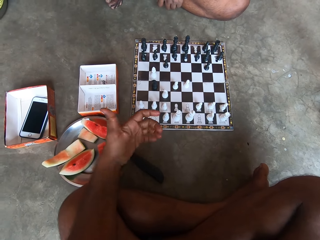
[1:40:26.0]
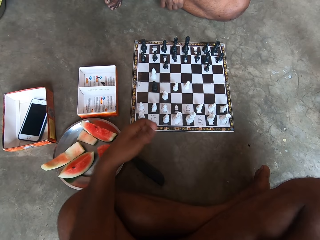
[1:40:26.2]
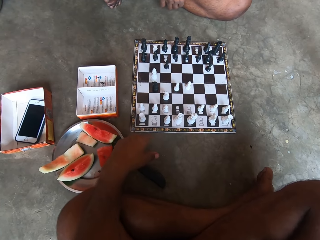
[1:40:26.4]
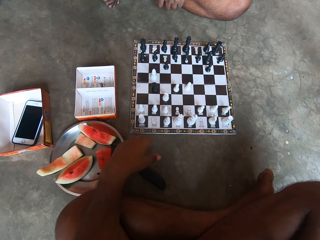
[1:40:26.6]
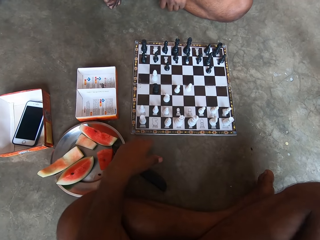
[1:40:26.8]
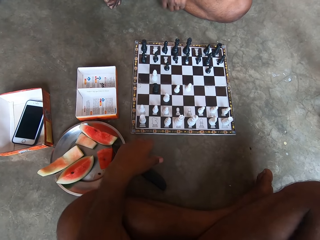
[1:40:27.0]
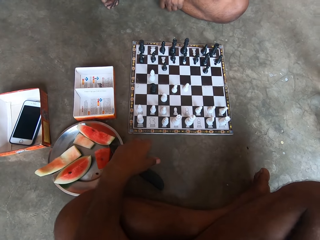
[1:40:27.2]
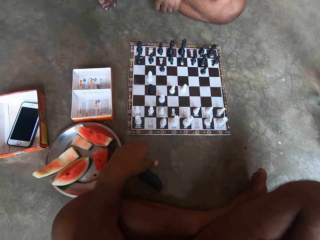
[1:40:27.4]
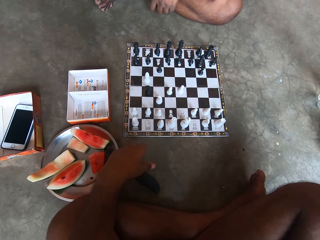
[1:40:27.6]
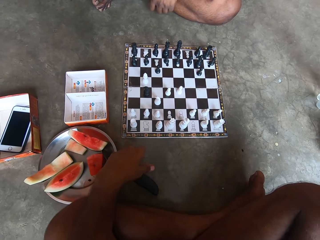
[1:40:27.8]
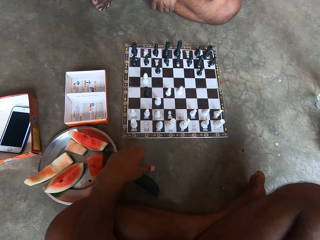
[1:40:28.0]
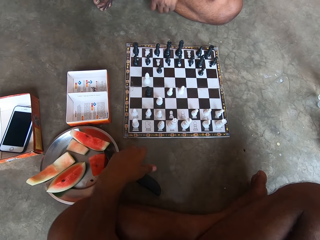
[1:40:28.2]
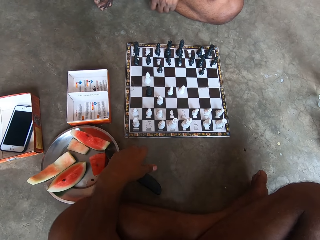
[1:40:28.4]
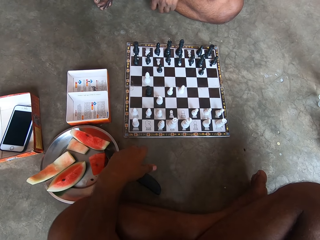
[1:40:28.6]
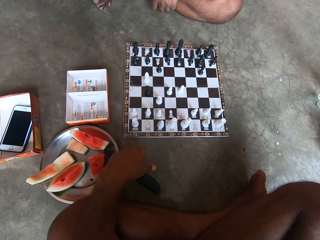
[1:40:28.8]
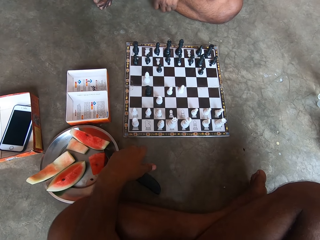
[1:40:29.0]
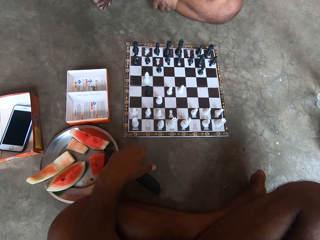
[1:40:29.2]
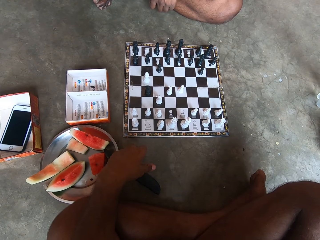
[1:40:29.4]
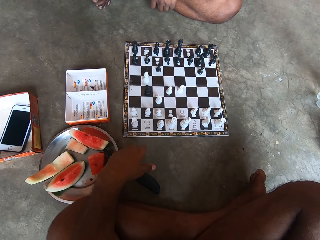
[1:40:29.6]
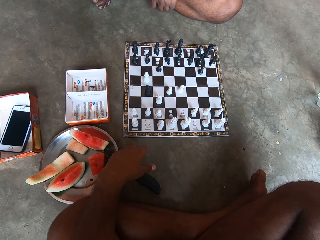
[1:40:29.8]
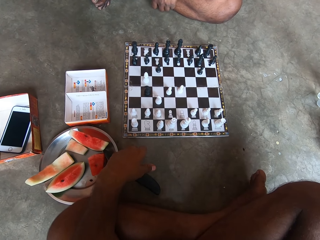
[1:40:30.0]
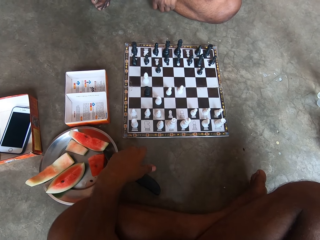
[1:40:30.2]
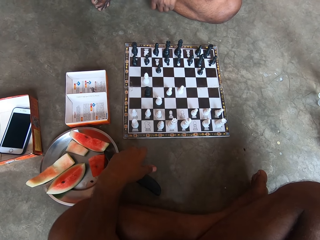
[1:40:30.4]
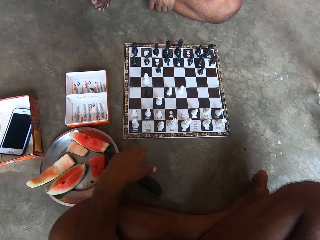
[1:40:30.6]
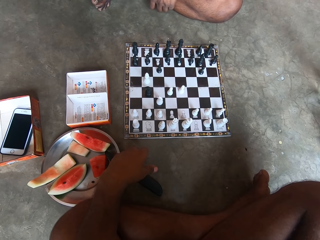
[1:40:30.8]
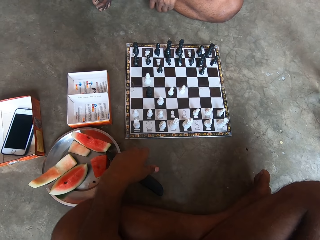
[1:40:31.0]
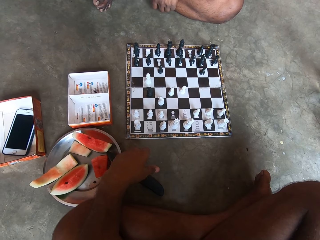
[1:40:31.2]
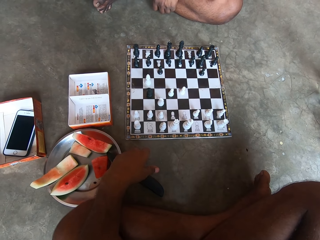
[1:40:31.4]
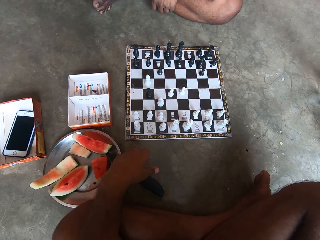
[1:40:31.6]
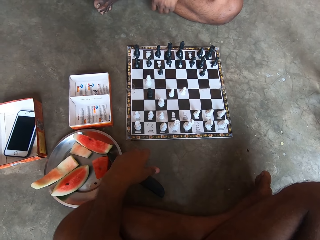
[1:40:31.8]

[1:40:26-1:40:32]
The camera wearer continues looking at the chess set on the chess board.

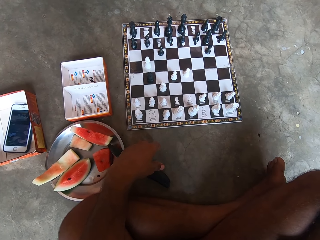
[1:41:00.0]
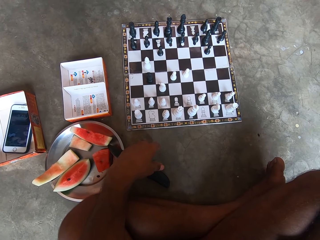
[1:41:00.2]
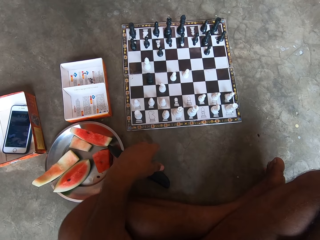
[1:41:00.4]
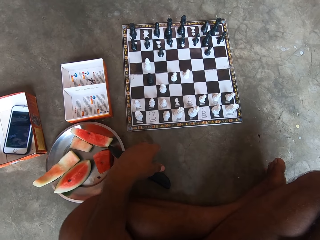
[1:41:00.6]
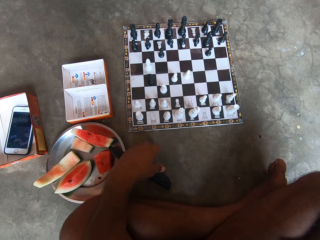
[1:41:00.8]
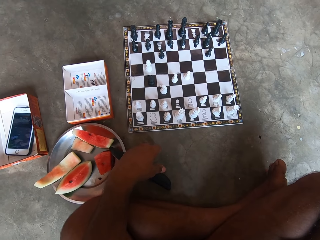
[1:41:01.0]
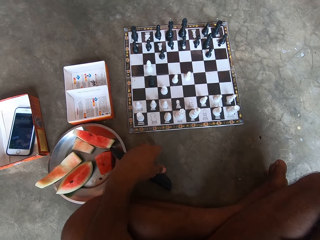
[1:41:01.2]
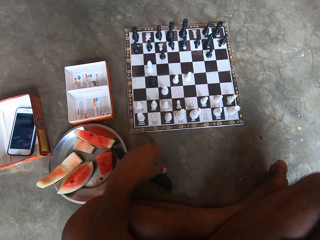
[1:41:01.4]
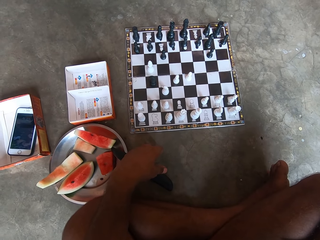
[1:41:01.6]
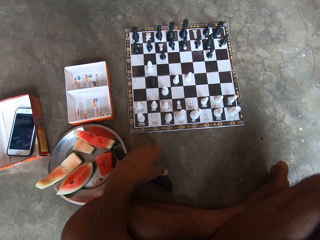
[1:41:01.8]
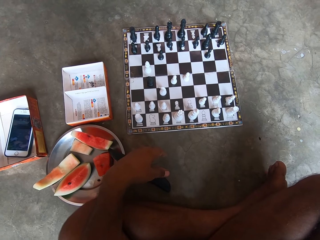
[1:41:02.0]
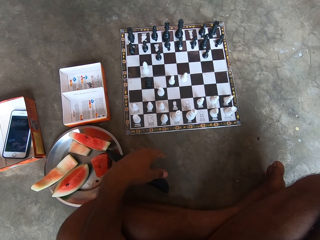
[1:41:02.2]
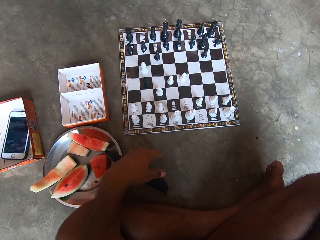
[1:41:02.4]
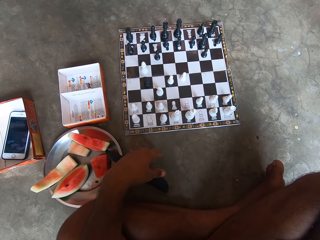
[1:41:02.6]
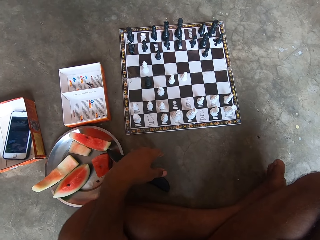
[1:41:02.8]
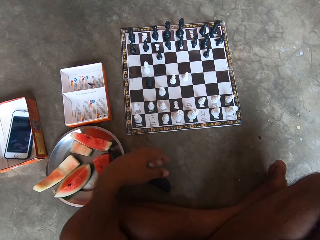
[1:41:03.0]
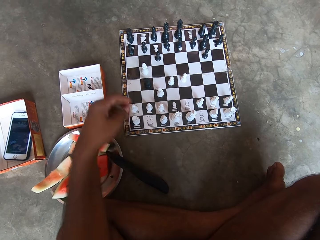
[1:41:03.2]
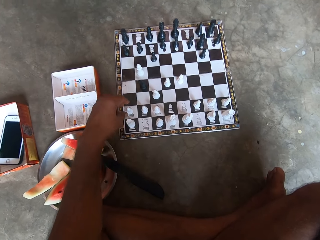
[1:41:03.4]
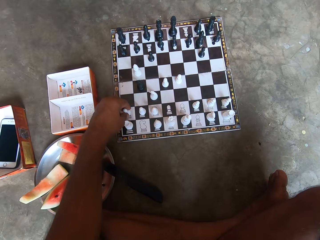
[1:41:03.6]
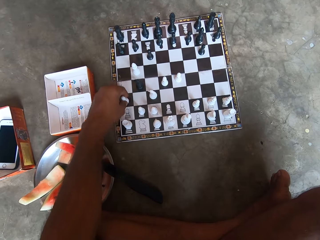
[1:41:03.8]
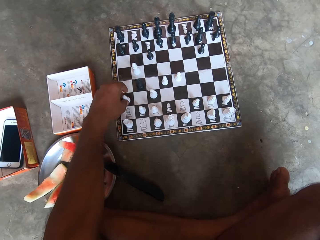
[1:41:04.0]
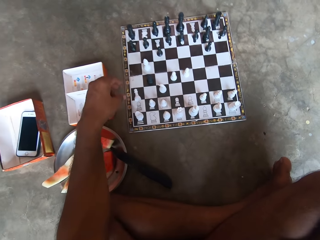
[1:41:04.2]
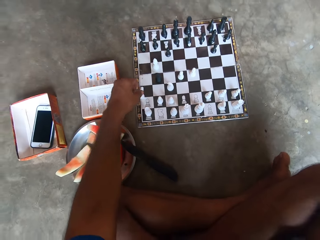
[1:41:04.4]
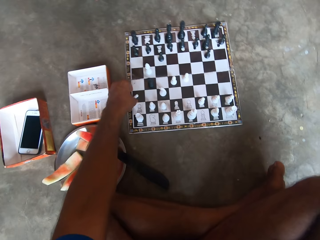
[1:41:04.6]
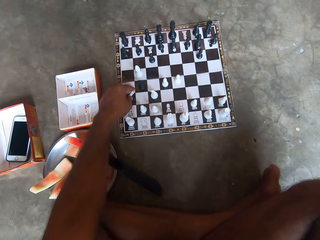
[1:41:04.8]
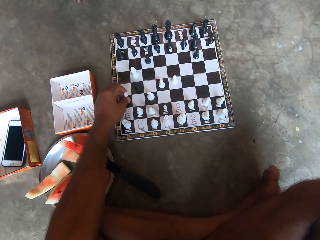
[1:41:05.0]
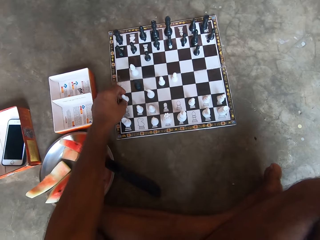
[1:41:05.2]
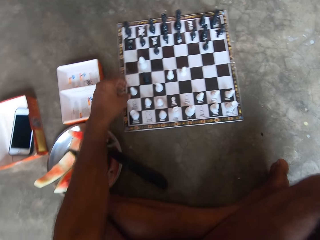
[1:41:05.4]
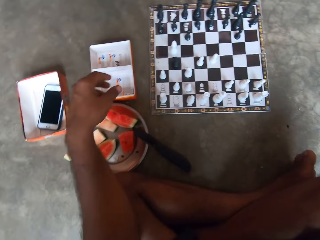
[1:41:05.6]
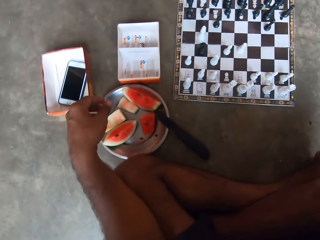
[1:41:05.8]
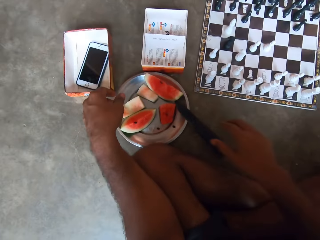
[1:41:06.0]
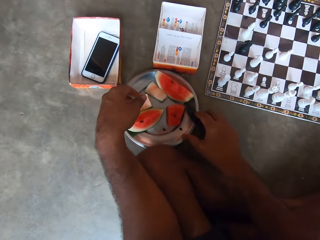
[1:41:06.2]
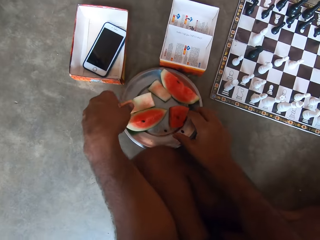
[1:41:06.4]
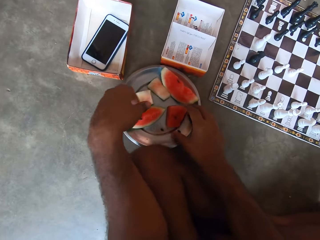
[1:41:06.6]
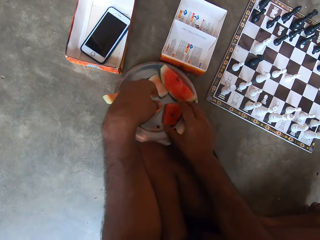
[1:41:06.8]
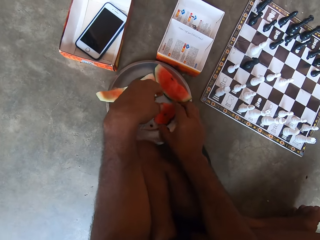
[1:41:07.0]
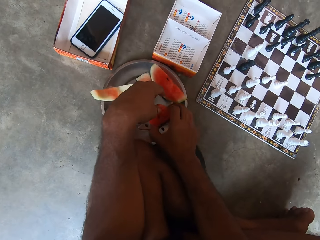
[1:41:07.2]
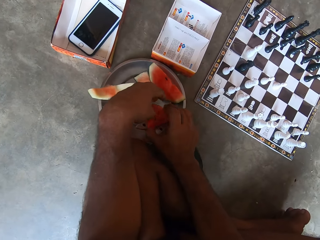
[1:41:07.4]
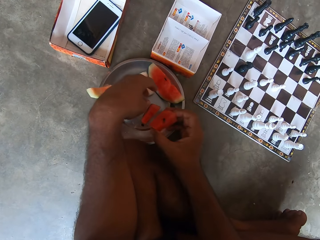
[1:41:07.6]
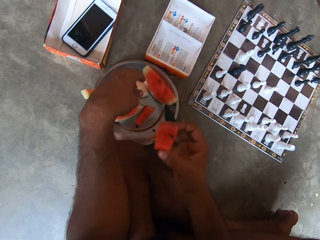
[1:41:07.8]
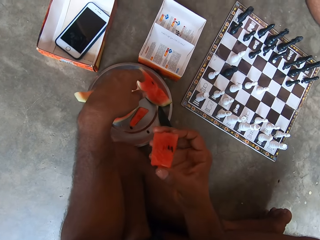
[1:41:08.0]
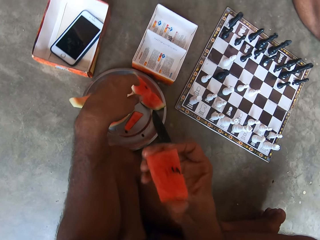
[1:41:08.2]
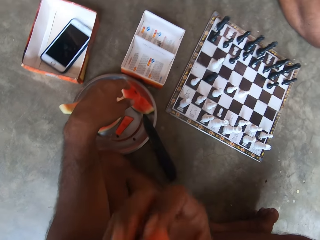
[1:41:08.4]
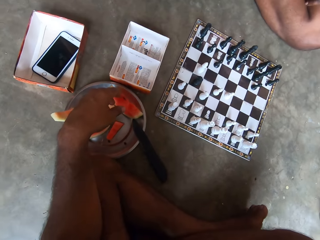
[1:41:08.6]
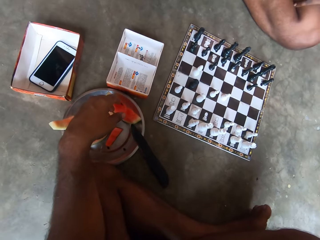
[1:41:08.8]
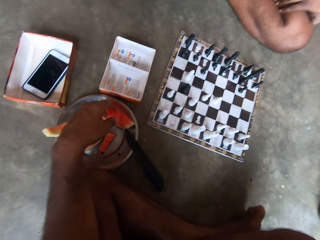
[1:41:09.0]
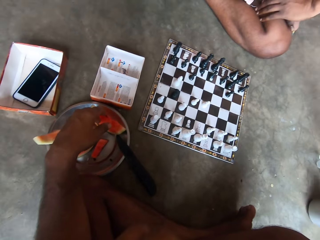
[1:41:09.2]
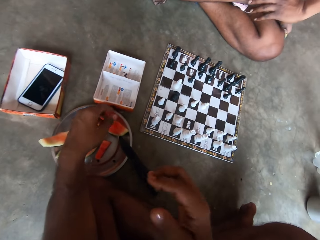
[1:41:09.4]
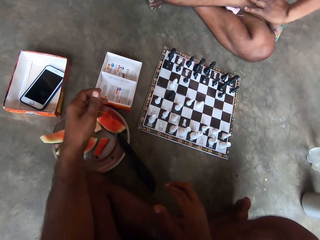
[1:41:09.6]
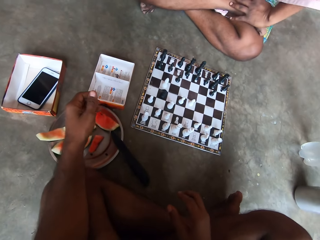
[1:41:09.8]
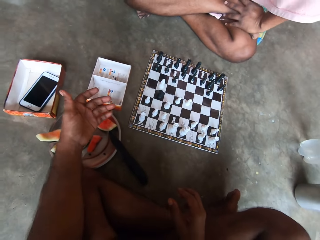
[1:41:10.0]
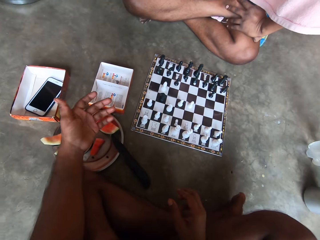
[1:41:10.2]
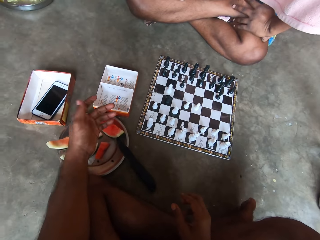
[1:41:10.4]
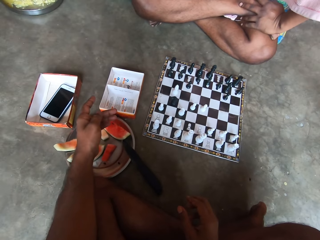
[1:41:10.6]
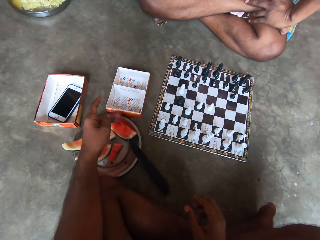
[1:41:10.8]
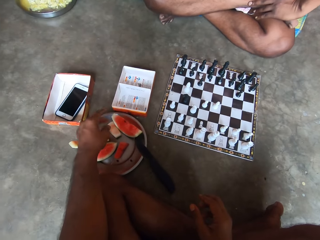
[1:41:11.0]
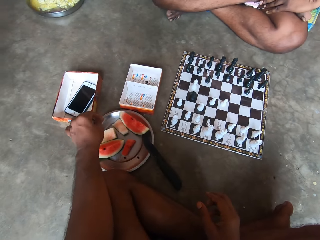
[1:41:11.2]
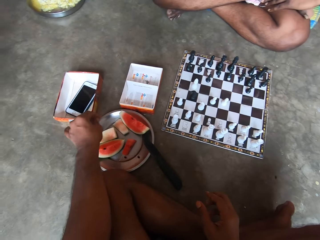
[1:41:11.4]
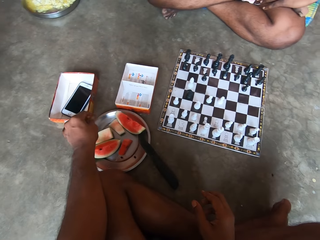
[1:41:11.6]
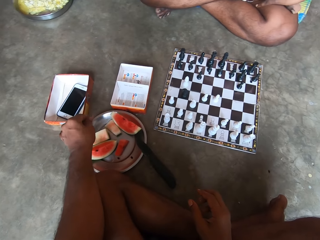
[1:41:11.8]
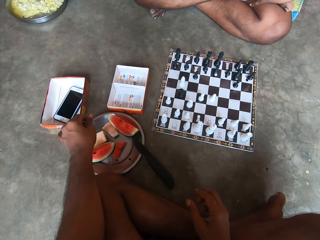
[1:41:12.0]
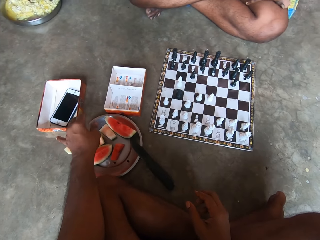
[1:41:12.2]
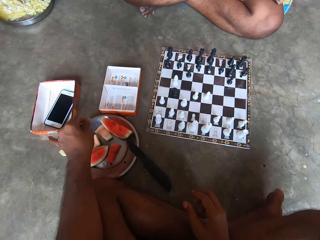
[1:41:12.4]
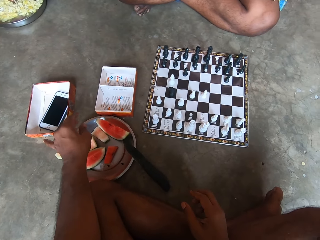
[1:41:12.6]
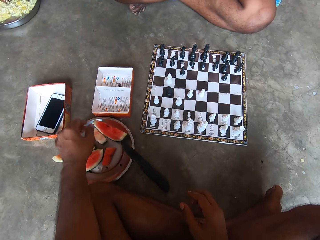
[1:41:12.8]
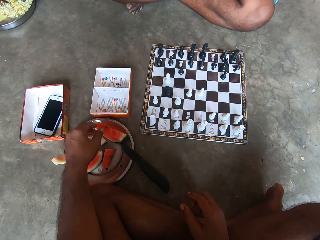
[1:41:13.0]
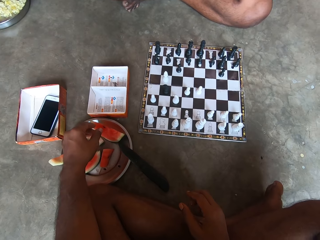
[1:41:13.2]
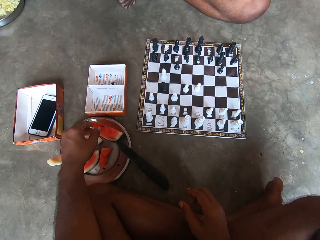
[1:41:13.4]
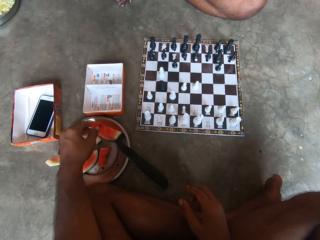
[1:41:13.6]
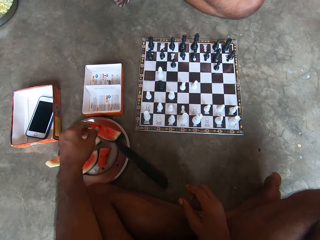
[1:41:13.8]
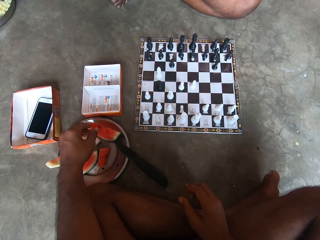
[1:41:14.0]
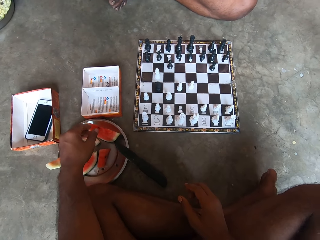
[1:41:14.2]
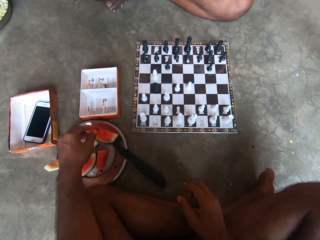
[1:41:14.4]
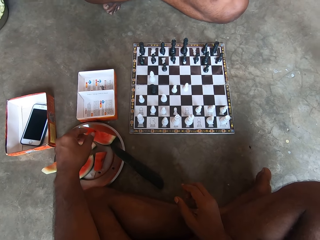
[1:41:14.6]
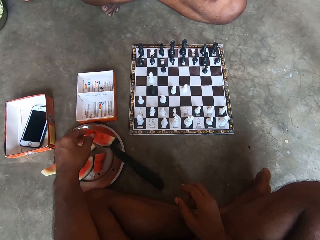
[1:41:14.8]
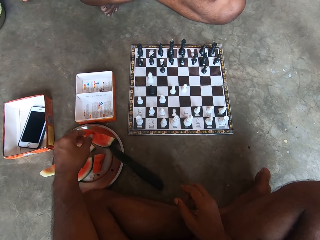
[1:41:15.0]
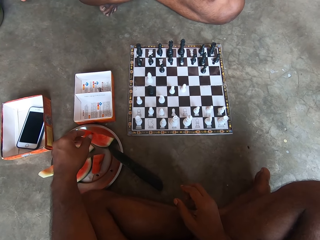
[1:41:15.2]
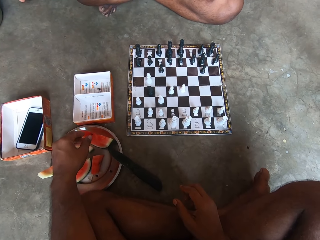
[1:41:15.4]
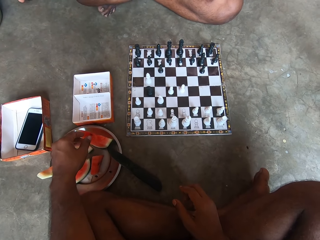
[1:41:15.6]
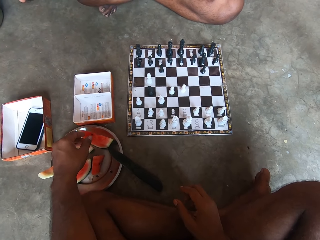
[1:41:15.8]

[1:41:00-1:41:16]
The camera wearer moves another piece on the chess board. He plays. He picks up the fallen chess piece from the chess board. He picks another watermelon from the tray. He eats the watermelon. He dusts his hand on the tray. He continues looking at the chess set on the chess board.
